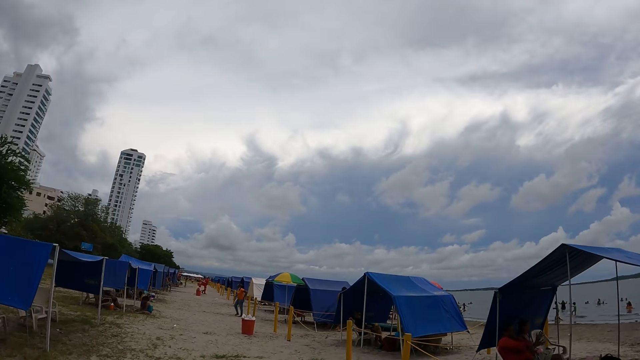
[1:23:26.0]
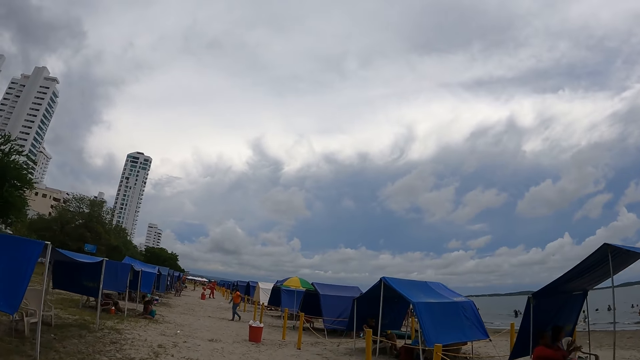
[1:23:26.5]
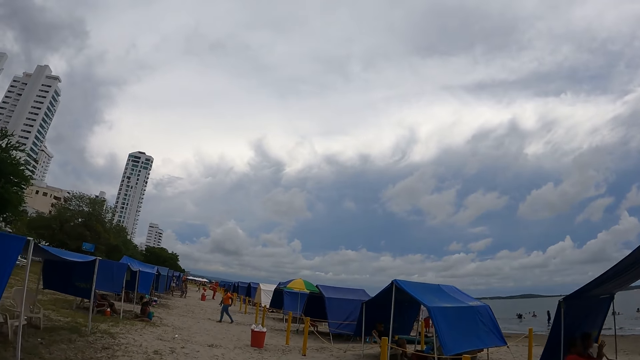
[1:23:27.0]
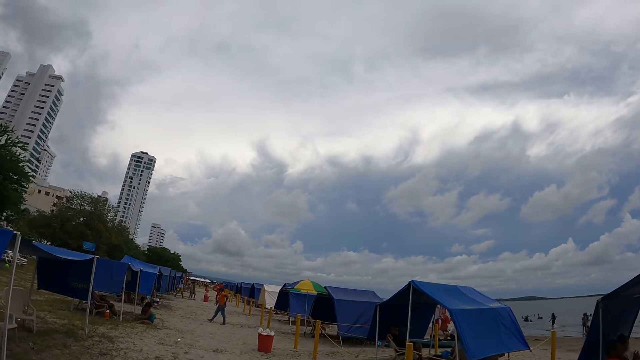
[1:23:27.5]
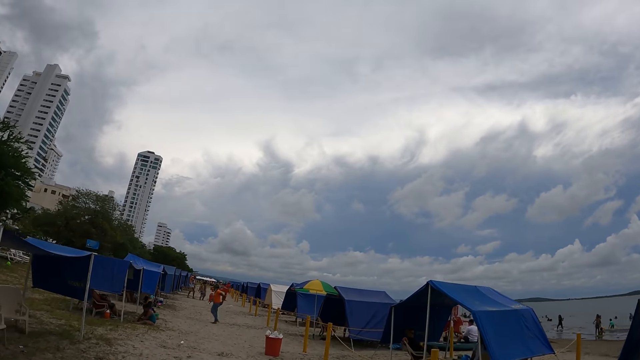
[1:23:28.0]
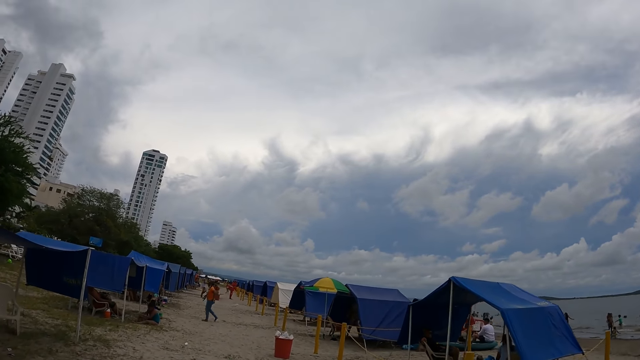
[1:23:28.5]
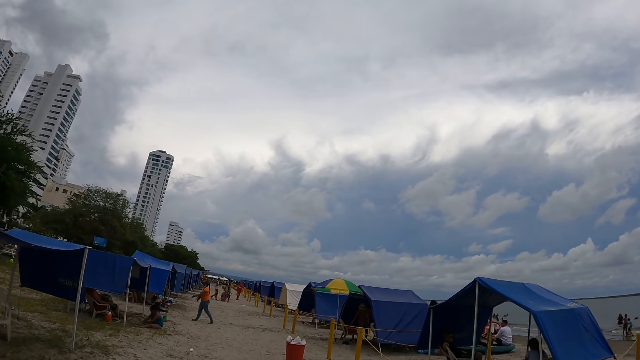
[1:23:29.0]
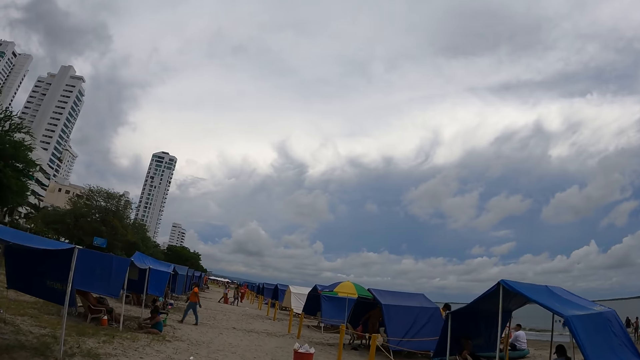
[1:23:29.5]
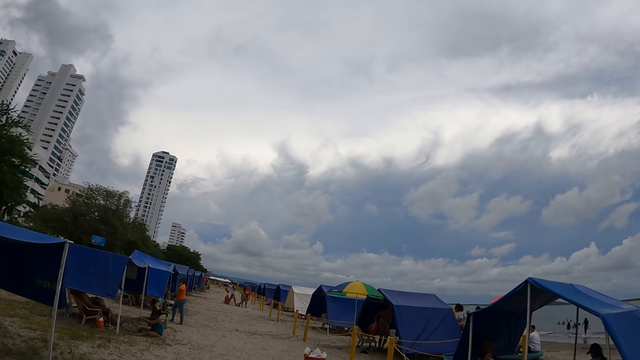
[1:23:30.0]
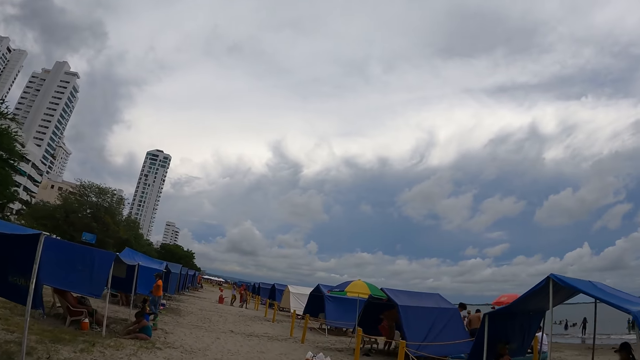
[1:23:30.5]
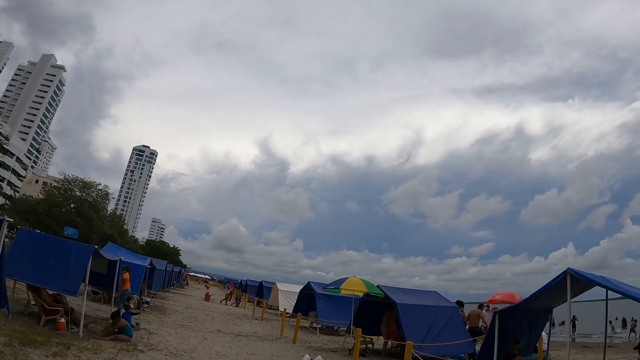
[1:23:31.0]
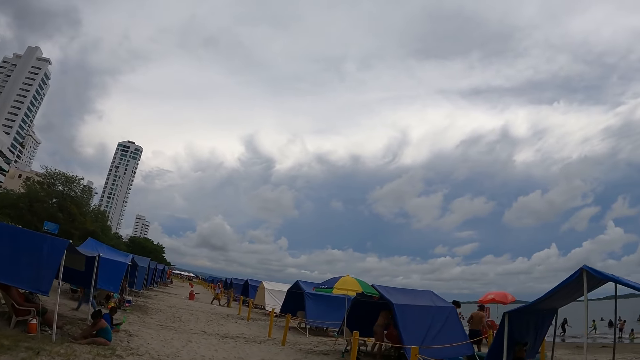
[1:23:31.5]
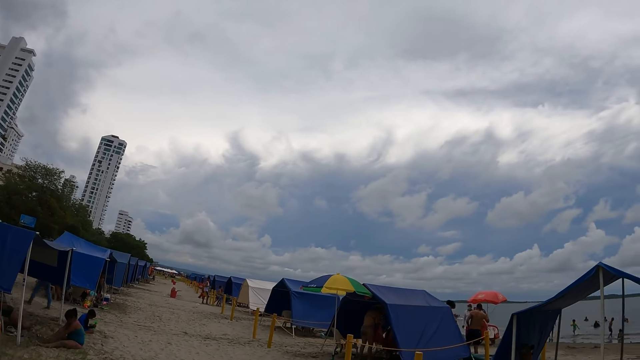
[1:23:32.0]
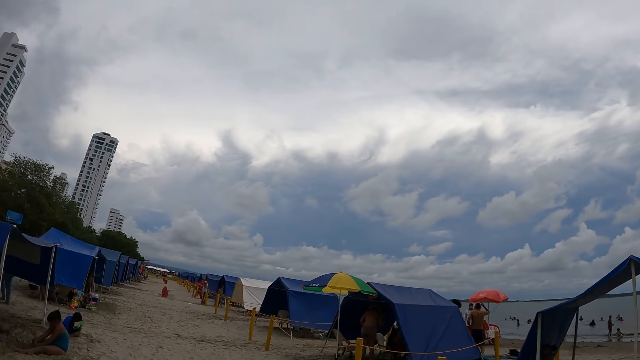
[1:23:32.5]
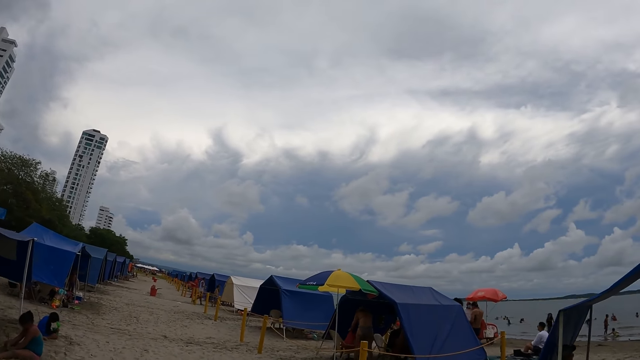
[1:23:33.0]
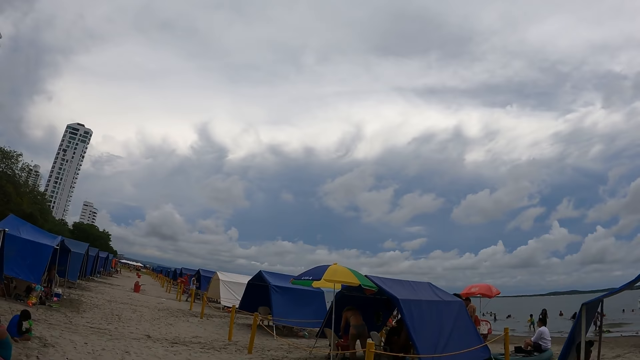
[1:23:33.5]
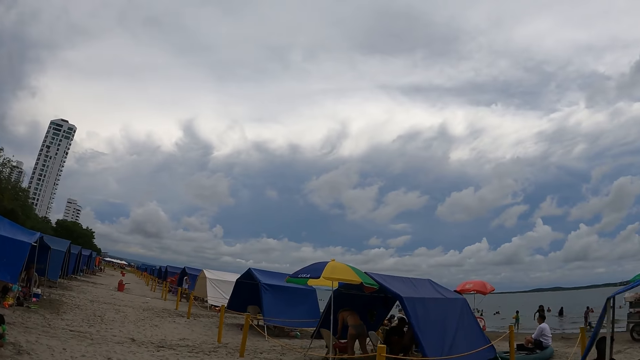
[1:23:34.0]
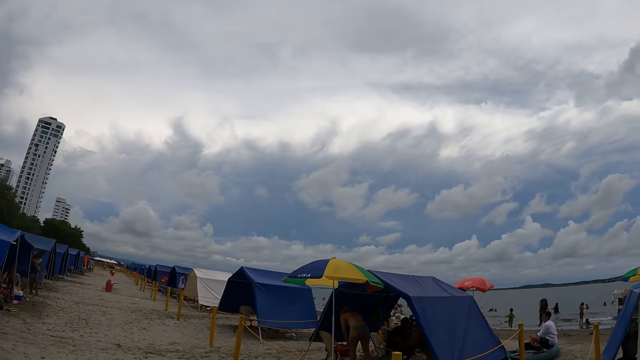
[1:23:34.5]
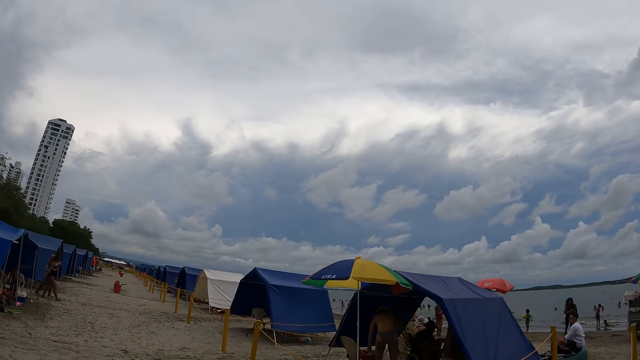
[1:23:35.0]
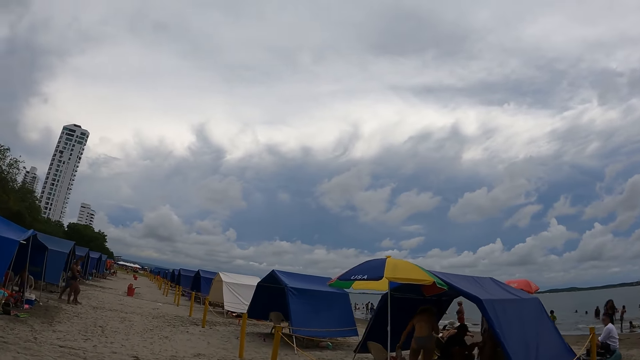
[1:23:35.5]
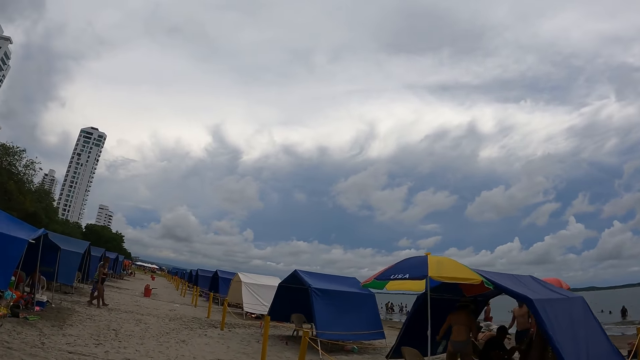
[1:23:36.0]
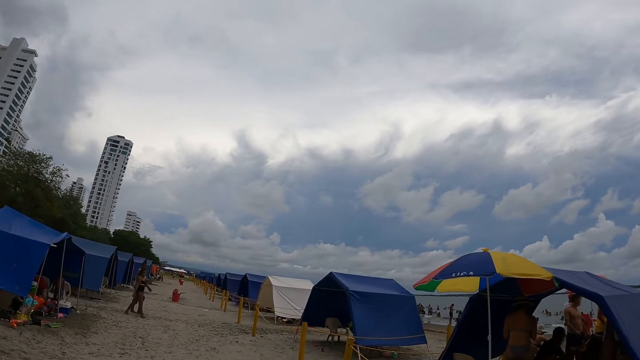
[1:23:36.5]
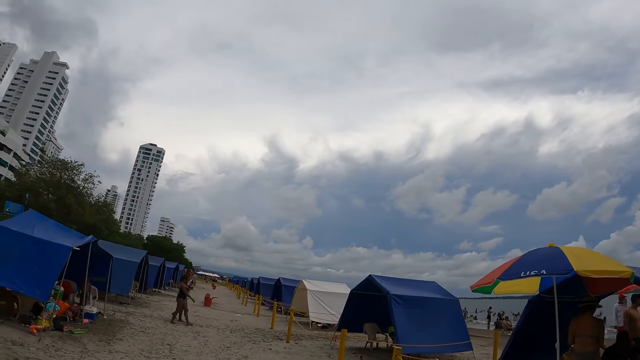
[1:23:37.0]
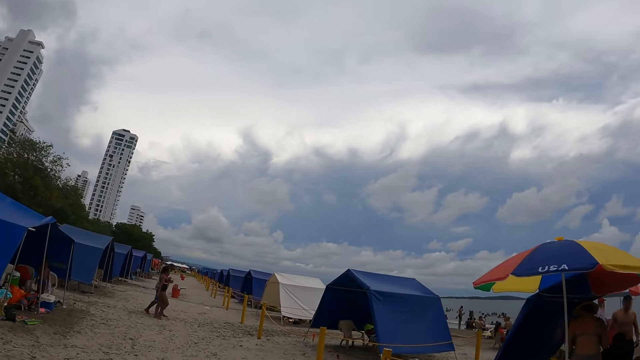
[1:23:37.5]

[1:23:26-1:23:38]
A lady puts her hand in the pocket and walks around the beach. A man moves under a tent.

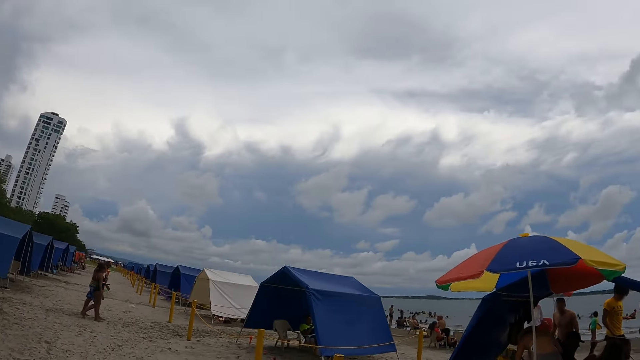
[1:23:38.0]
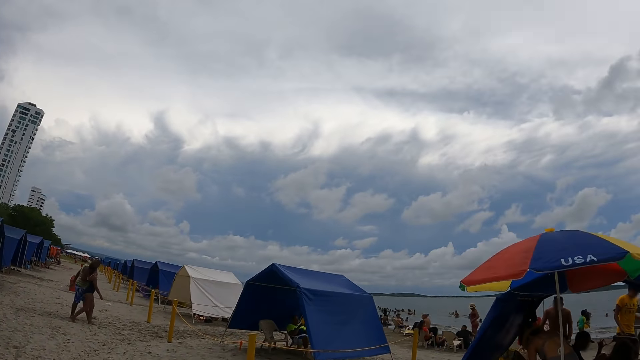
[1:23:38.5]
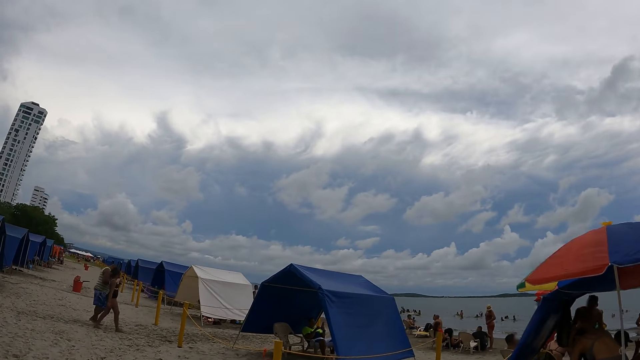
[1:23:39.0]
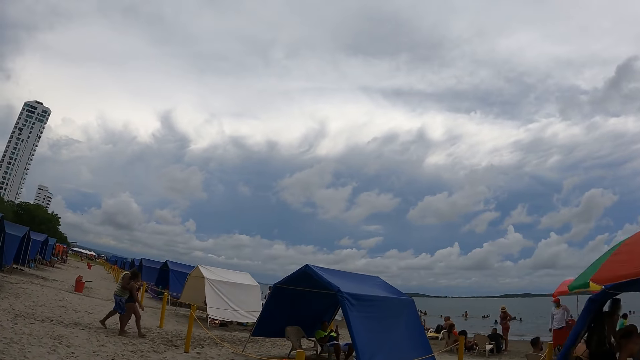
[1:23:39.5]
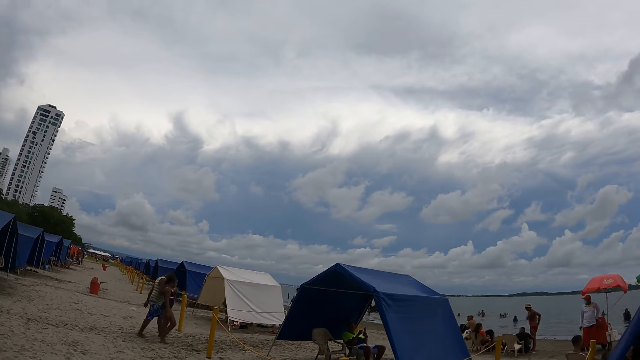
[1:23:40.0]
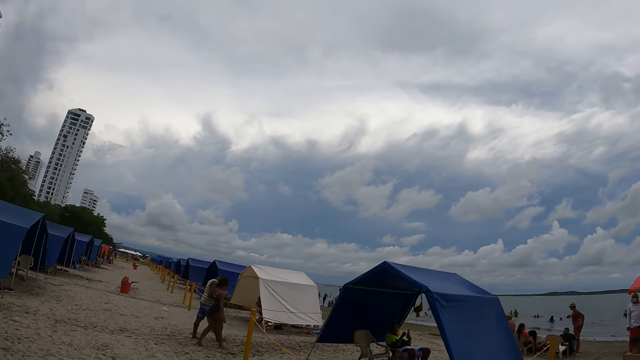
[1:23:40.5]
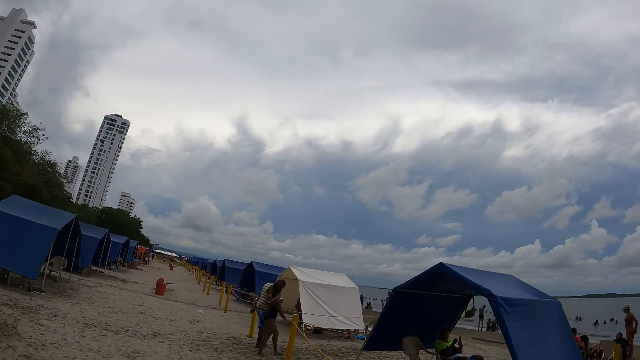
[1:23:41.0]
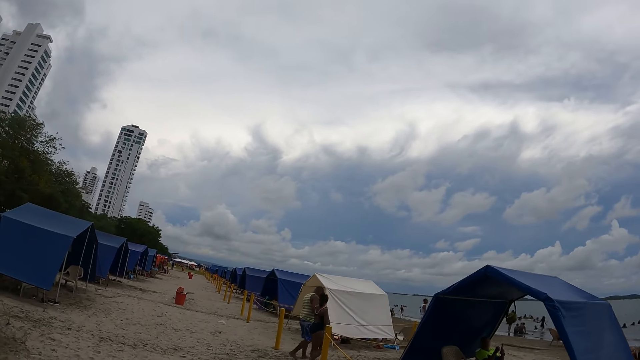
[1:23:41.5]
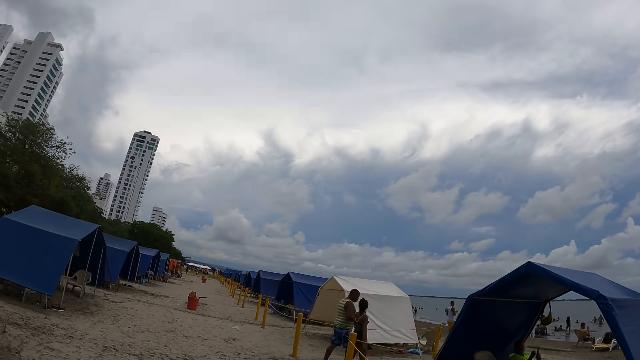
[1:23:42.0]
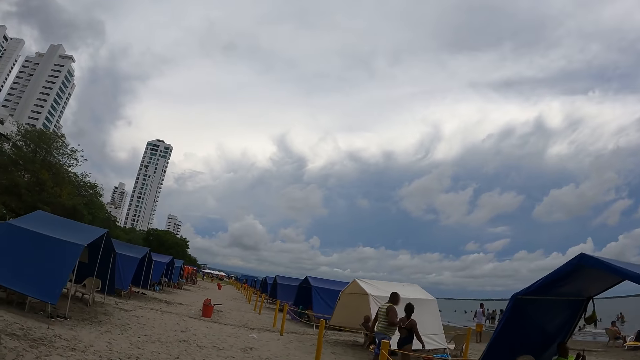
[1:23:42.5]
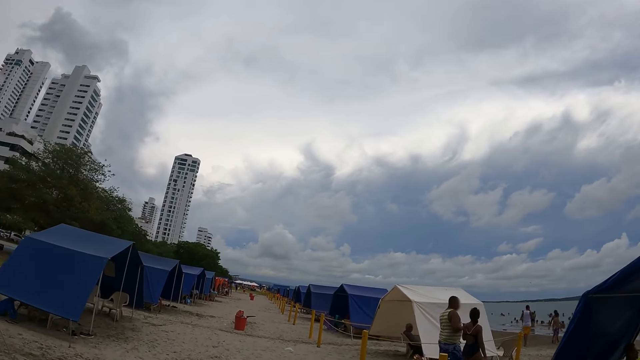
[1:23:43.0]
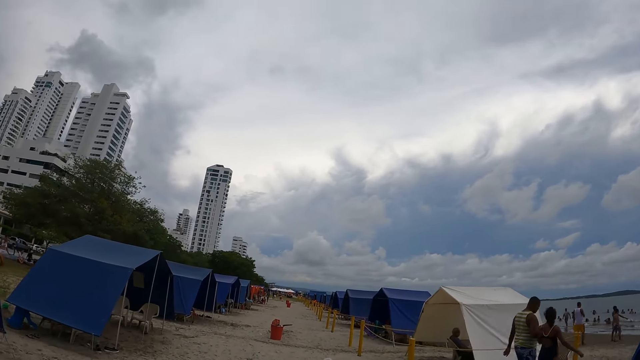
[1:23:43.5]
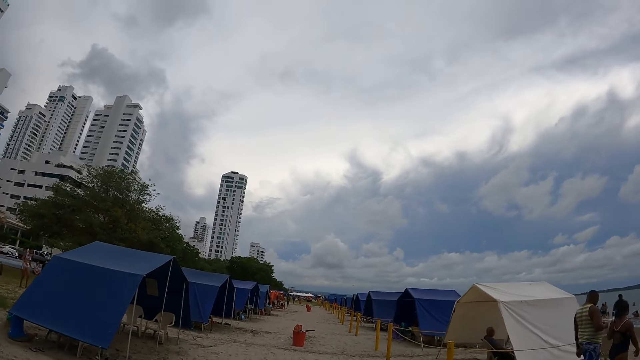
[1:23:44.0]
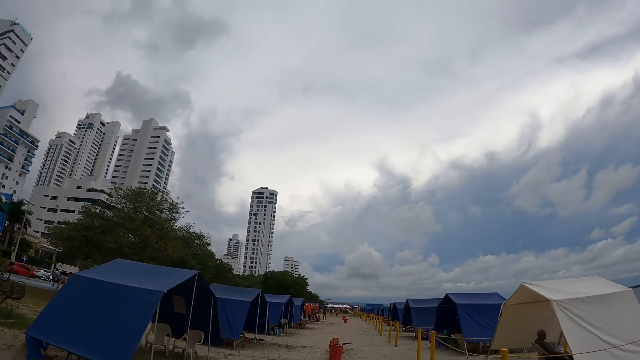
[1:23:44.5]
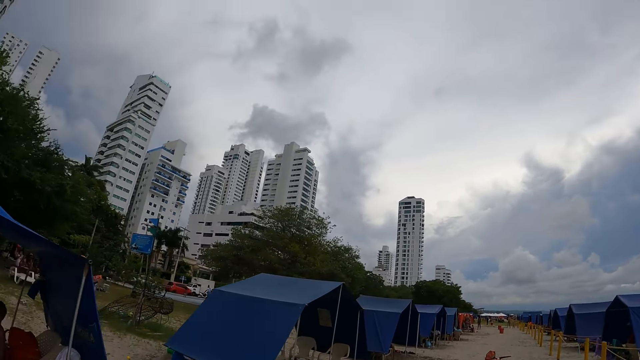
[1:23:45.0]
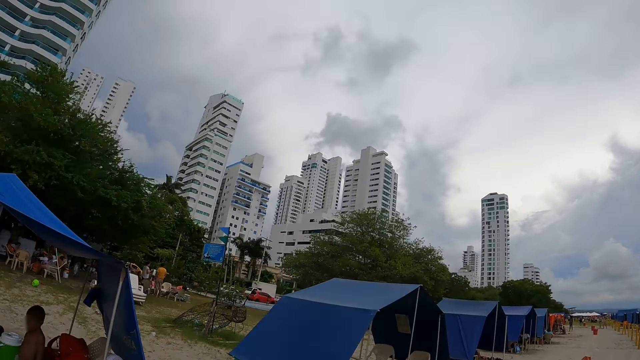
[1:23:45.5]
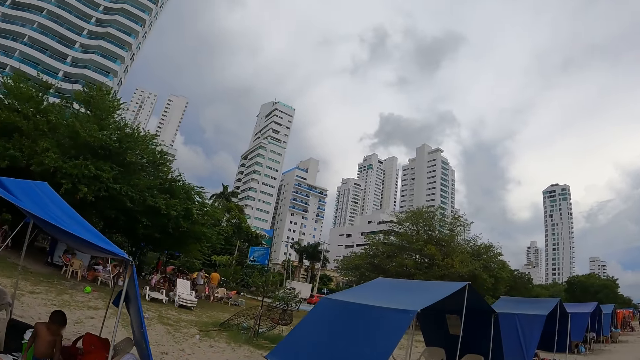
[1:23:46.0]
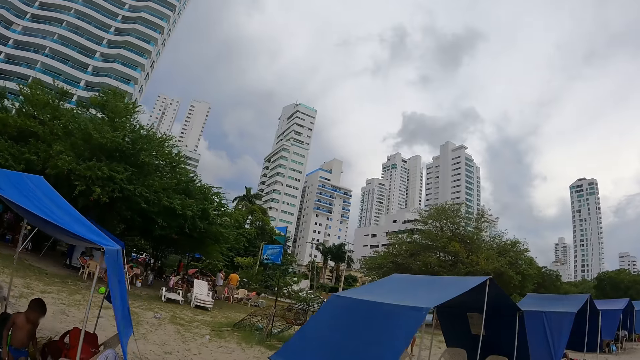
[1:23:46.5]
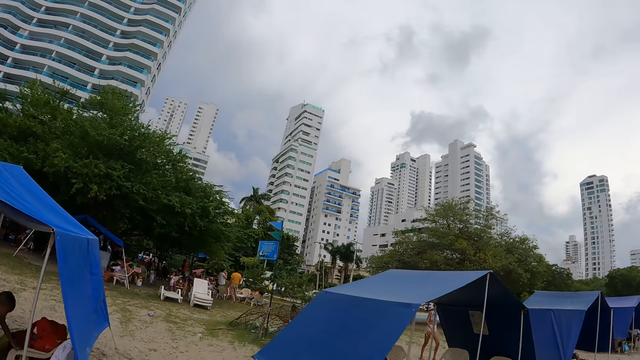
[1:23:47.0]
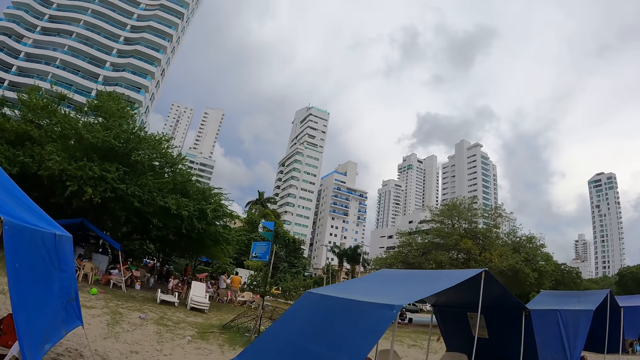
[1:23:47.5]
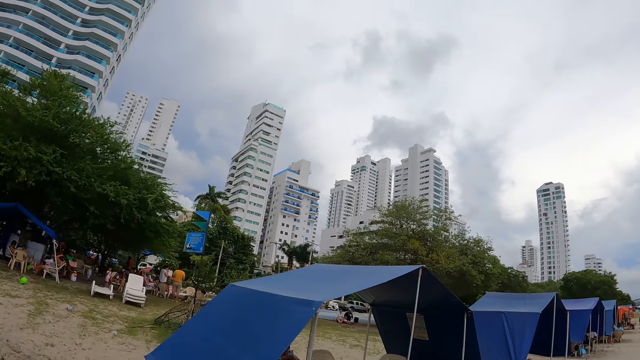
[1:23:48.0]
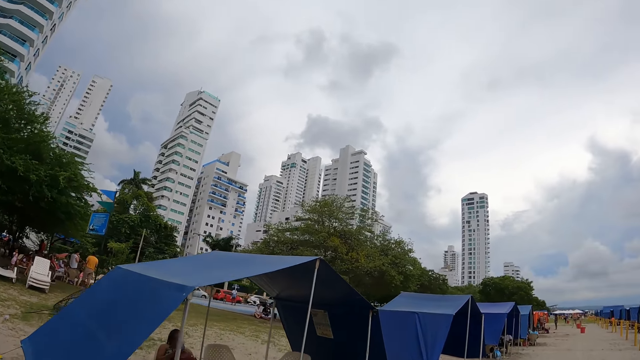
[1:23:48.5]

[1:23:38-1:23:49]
A man walks beside a lady on the beach.
